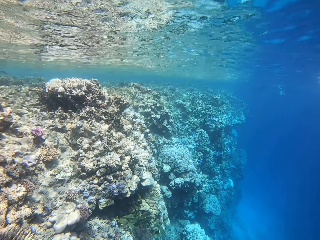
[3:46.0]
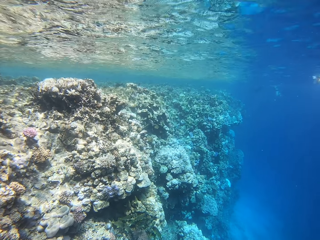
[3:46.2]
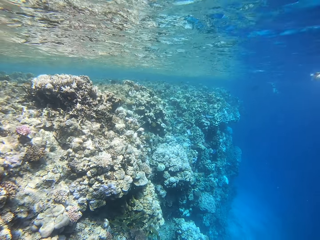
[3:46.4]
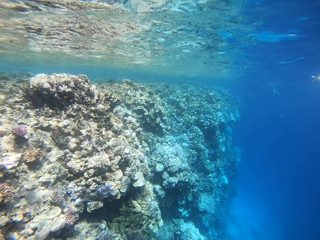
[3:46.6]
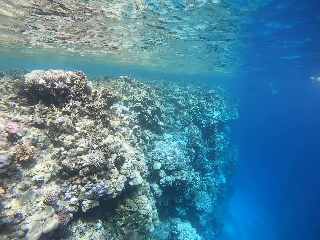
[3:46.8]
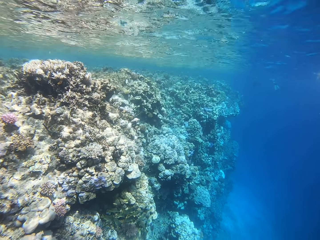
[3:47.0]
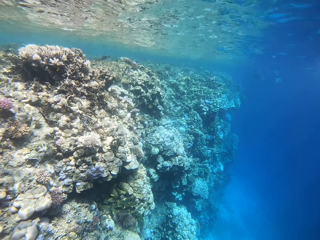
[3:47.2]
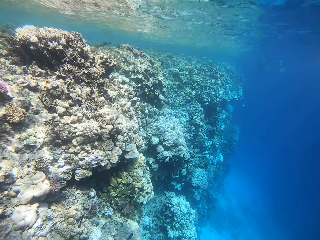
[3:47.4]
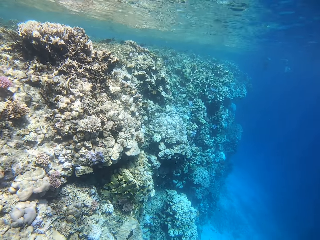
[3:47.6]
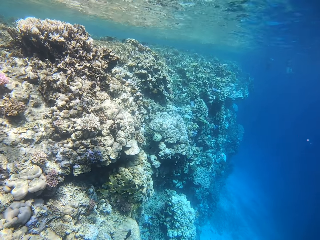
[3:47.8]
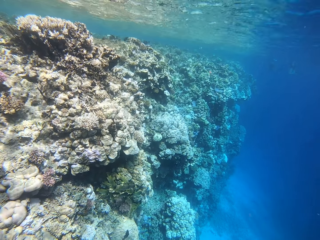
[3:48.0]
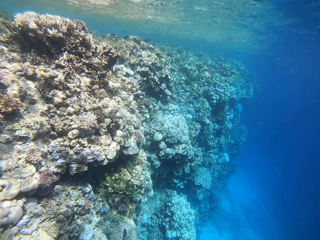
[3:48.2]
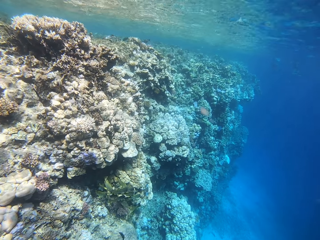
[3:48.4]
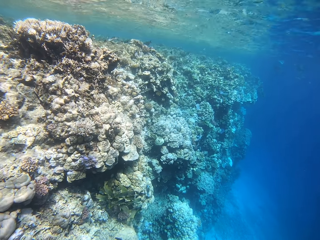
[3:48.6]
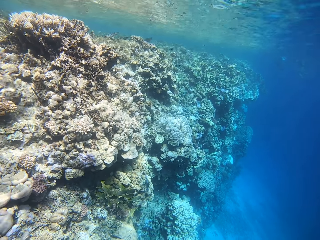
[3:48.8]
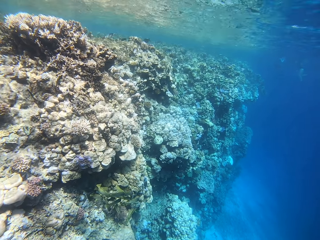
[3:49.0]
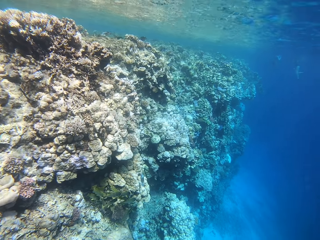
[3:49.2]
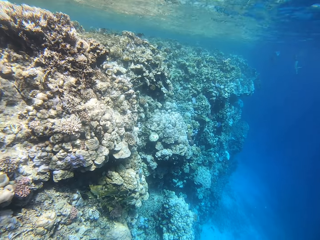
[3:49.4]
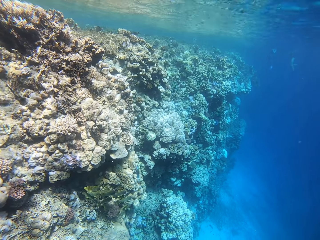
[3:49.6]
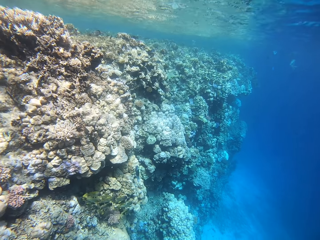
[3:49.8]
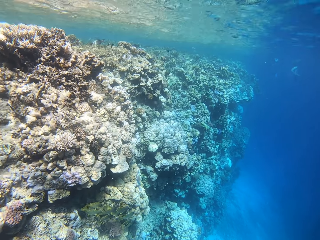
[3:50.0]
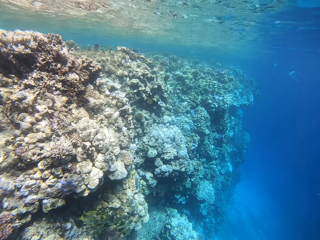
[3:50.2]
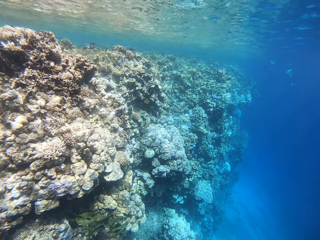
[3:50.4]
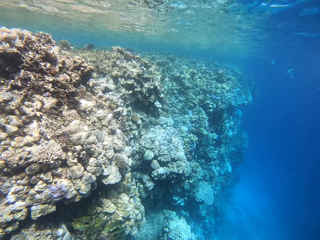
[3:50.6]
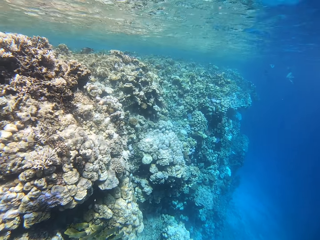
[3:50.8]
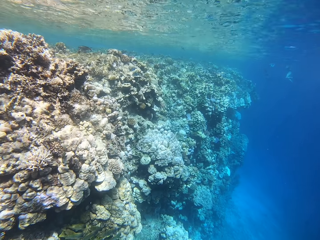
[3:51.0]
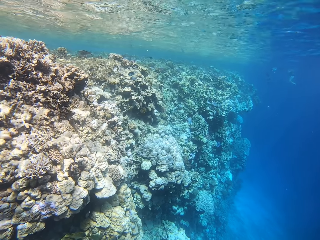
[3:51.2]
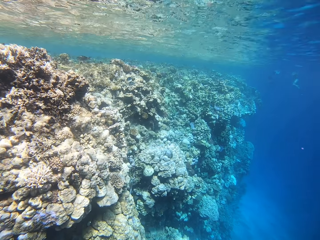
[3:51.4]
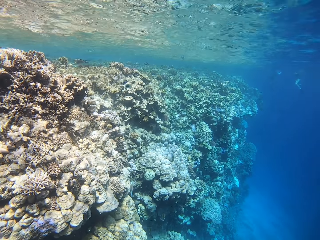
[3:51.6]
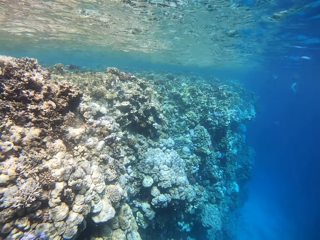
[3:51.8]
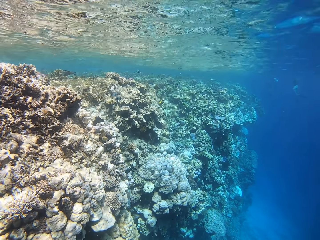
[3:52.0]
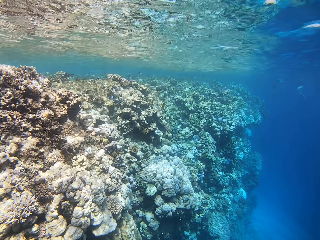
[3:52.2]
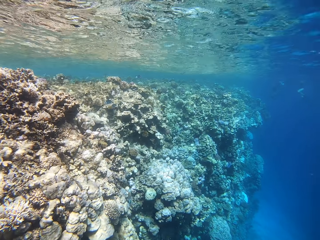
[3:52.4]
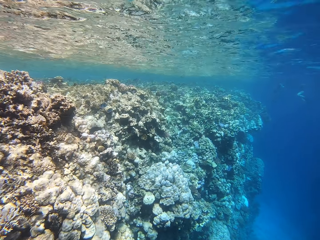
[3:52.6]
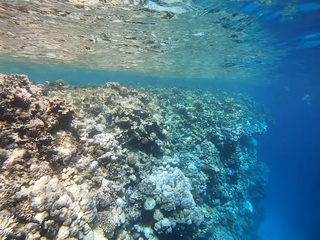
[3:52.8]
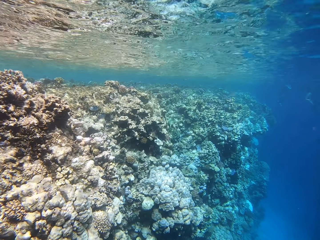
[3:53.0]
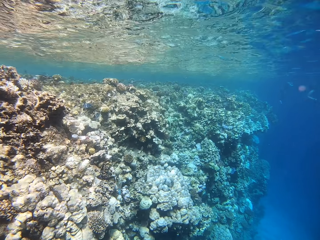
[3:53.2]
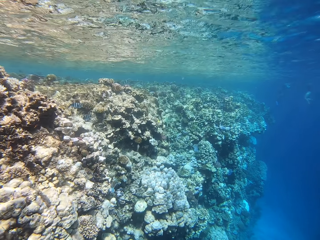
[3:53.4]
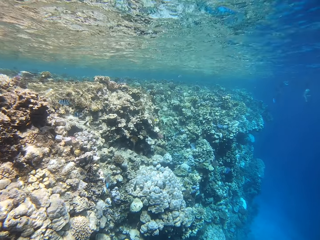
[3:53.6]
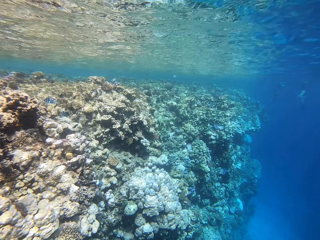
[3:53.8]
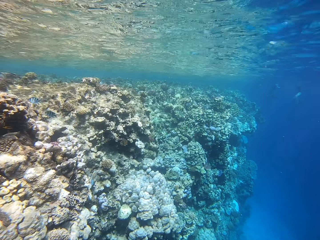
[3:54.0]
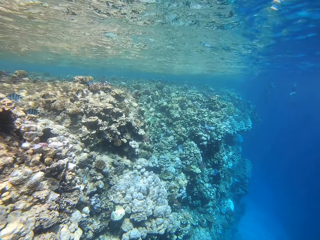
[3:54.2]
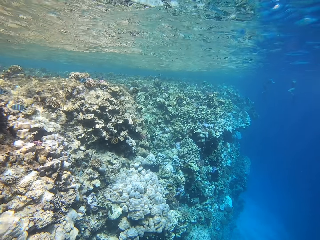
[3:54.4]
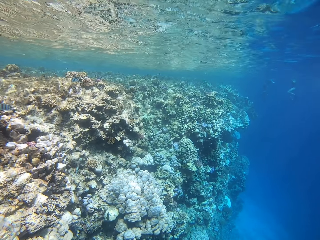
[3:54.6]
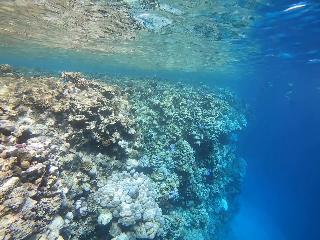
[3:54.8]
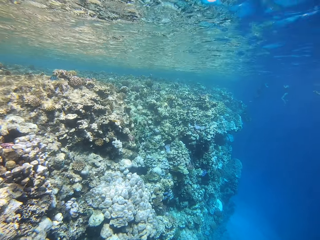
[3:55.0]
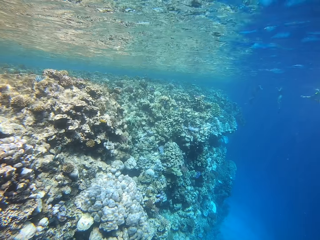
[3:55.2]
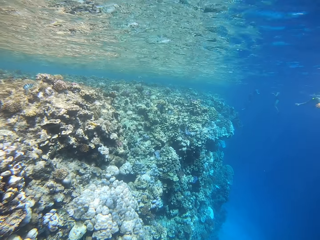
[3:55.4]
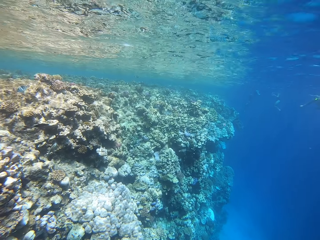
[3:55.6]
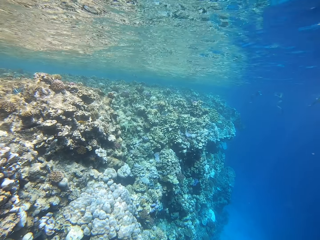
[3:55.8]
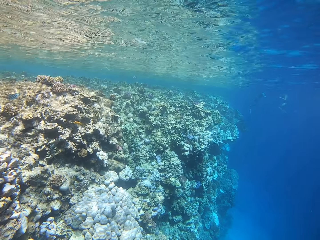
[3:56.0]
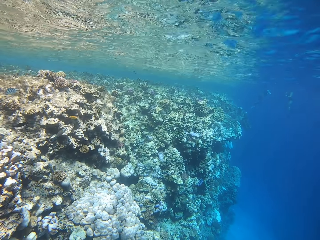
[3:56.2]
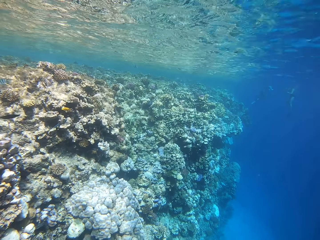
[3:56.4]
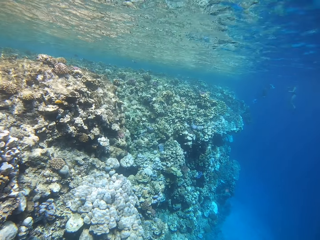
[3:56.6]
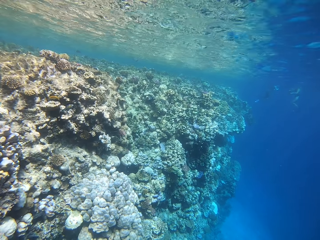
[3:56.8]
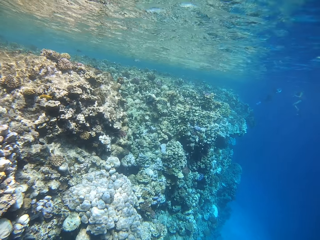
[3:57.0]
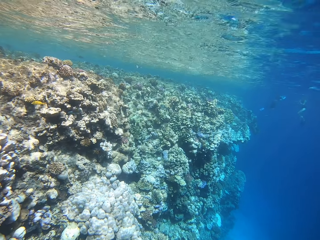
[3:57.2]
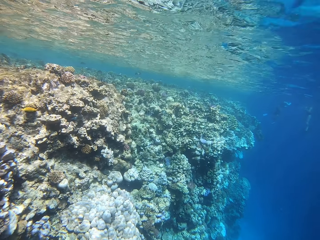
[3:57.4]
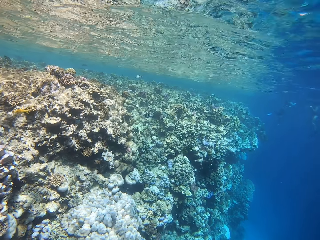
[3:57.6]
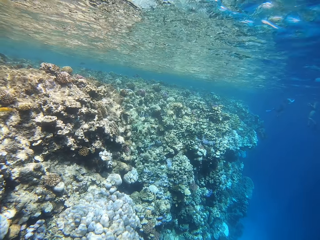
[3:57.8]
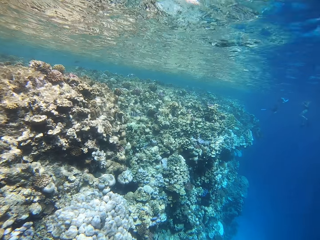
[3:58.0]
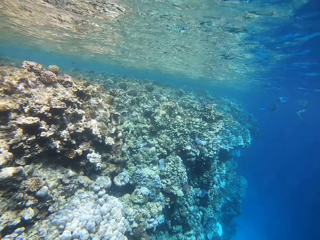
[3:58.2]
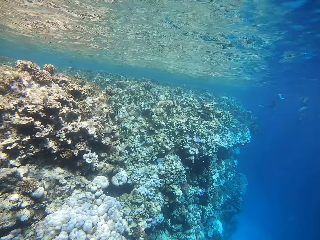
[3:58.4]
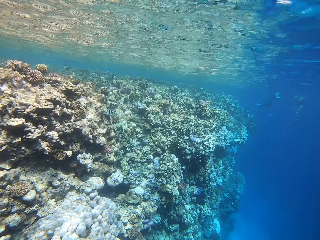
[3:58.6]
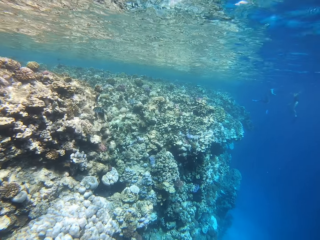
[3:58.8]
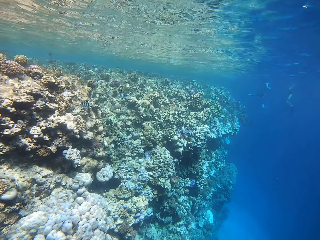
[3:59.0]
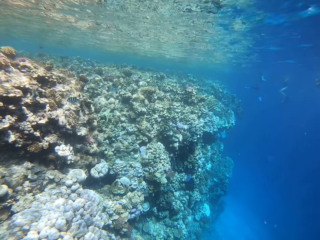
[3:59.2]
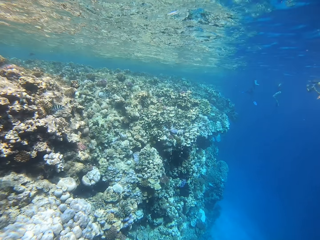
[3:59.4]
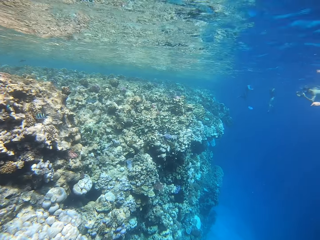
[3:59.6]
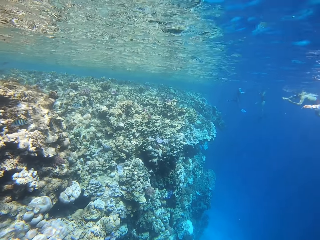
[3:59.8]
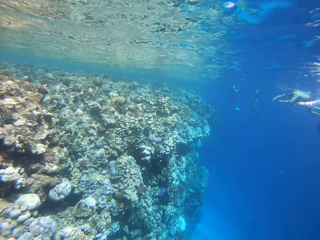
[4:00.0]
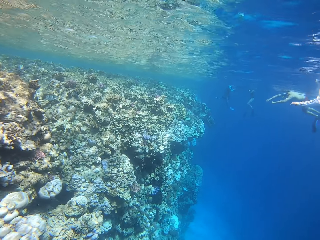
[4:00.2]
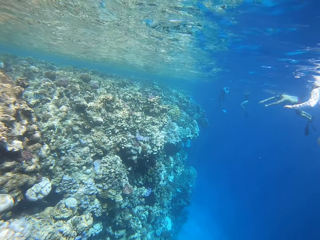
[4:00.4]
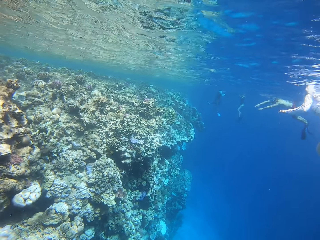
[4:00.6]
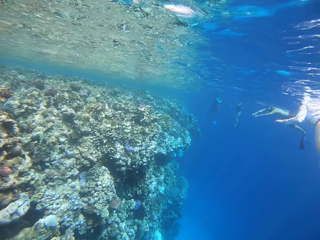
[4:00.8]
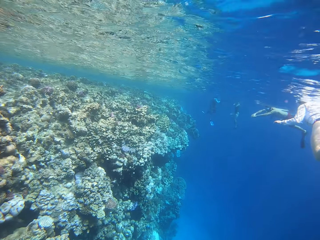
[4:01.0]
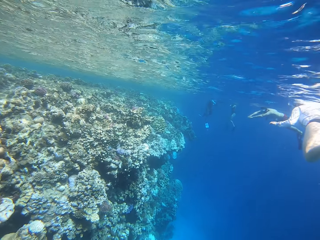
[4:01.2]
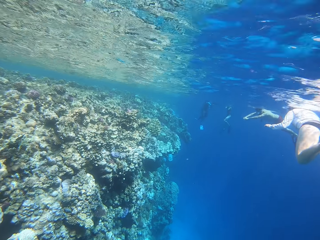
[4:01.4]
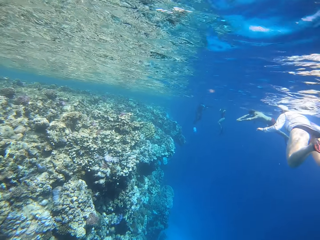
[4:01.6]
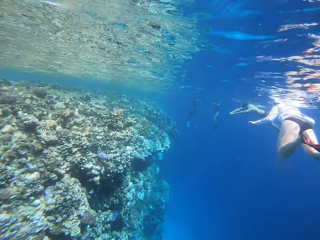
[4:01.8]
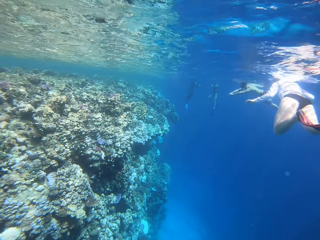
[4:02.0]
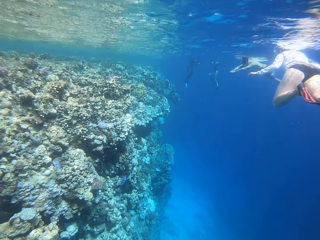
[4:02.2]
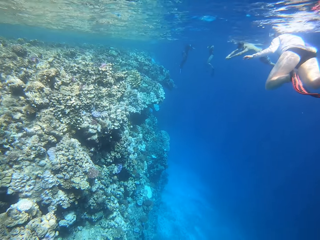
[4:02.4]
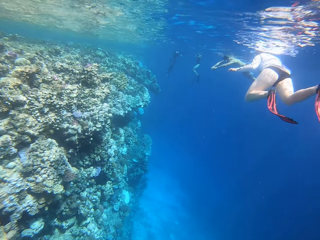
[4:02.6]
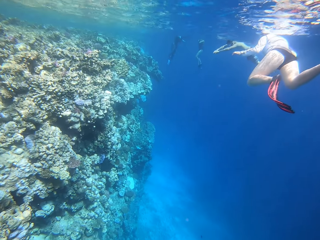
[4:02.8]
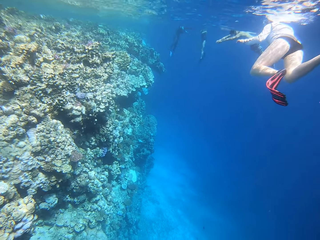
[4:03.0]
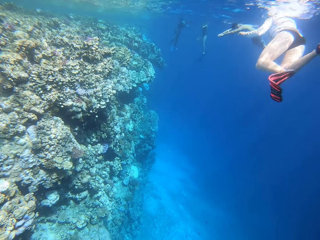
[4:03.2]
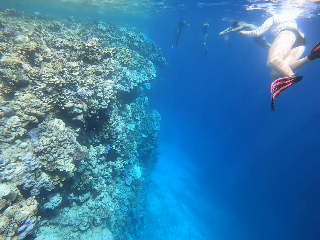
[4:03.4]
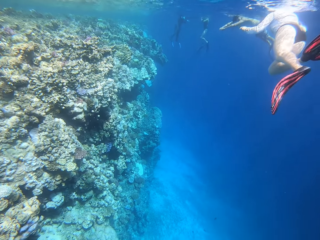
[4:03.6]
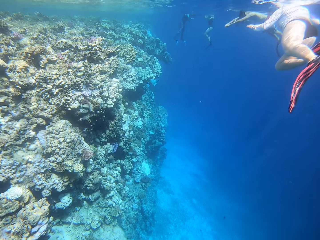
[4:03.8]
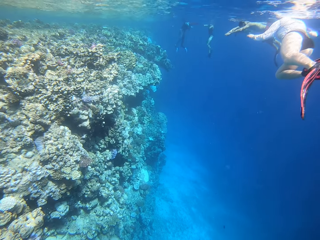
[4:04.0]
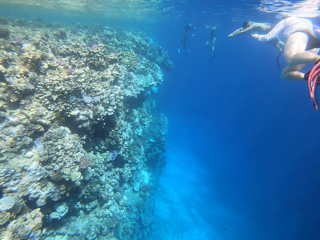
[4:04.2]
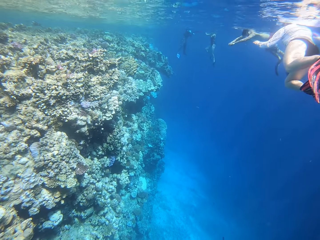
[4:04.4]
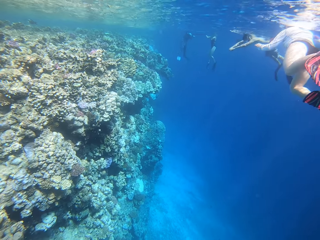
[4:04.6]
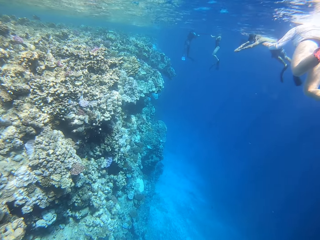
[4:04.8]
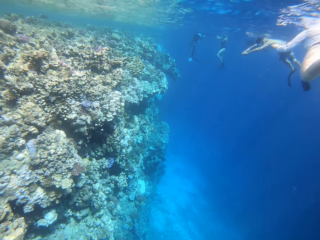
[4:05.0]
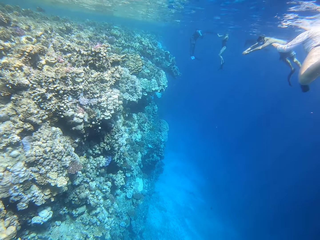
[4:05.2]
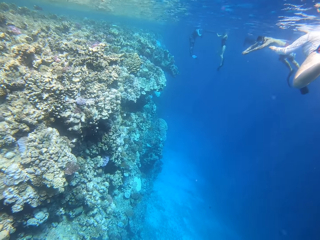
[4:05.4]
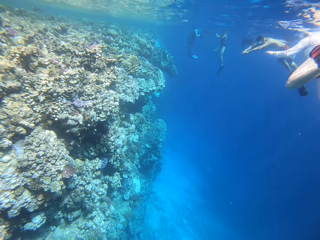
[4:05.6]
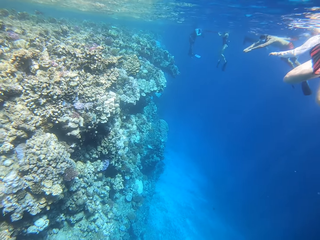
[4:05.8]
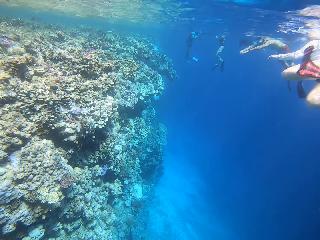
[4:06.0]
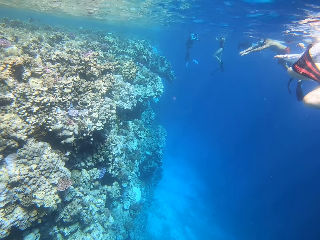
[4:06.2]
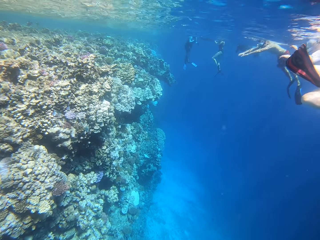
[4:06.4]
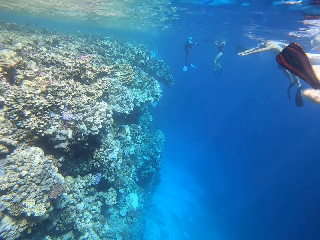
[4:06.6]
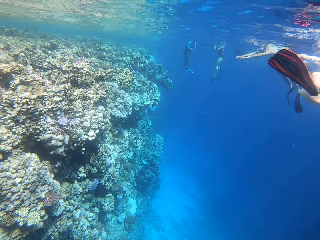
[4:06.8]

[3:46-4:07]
The camera wearer swims in the ocean. A person, another person, a third person and a fourth person swim in the ocean.
